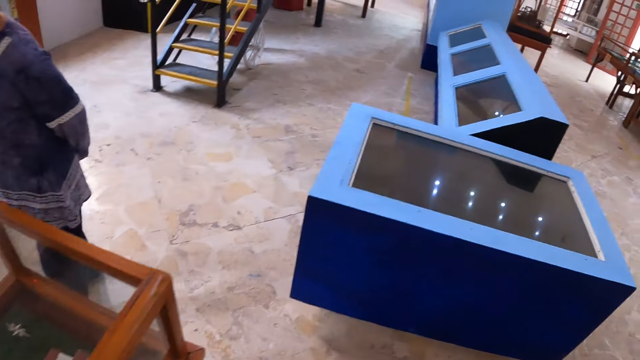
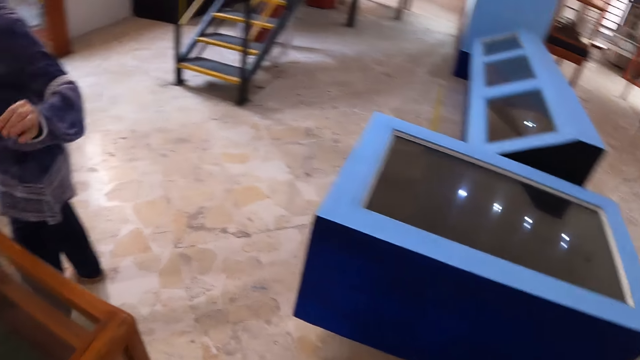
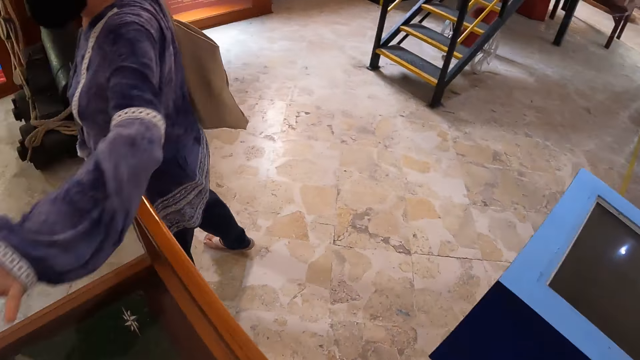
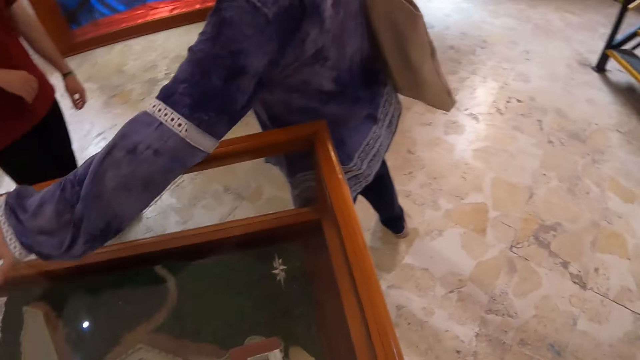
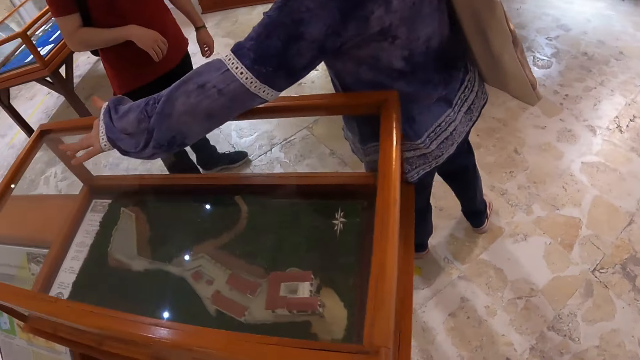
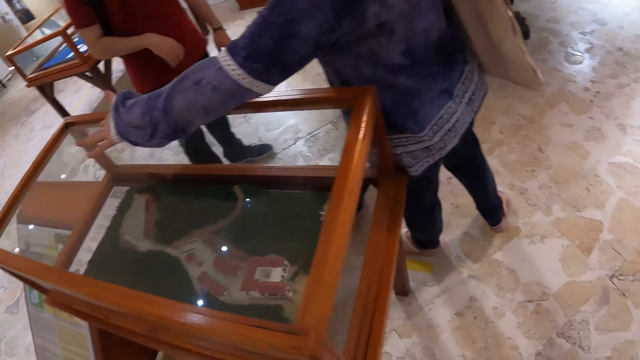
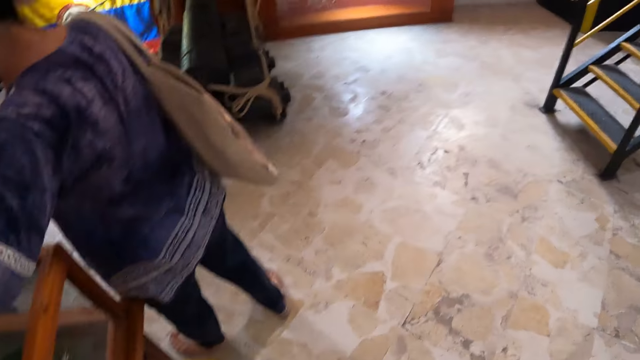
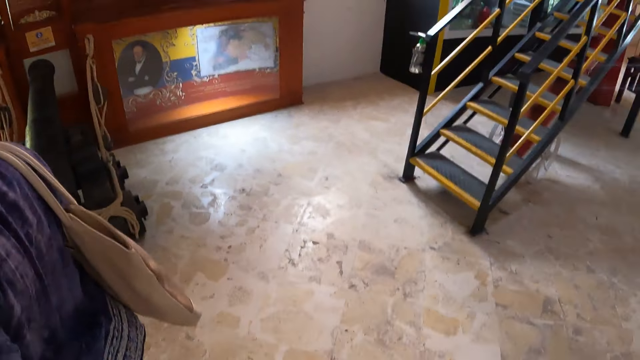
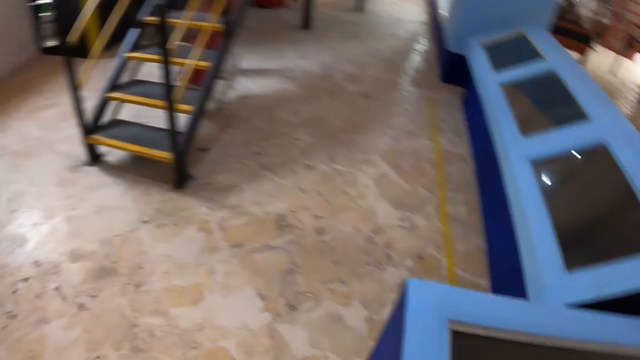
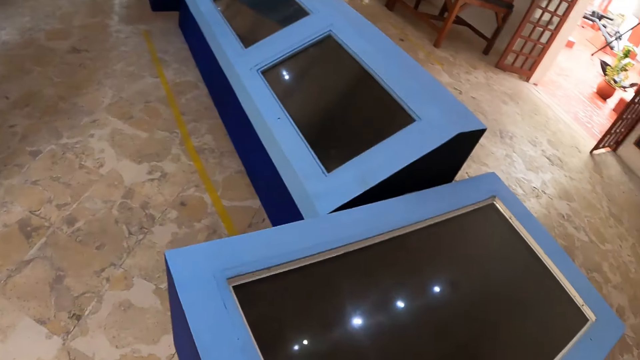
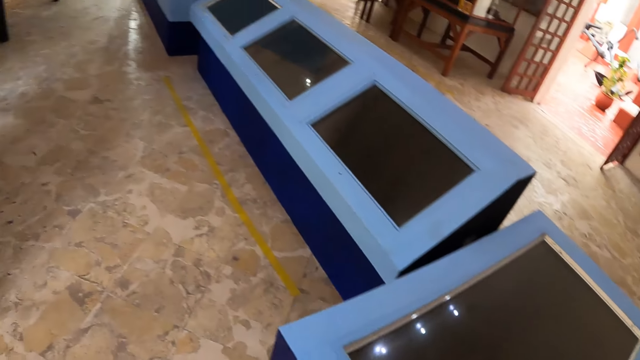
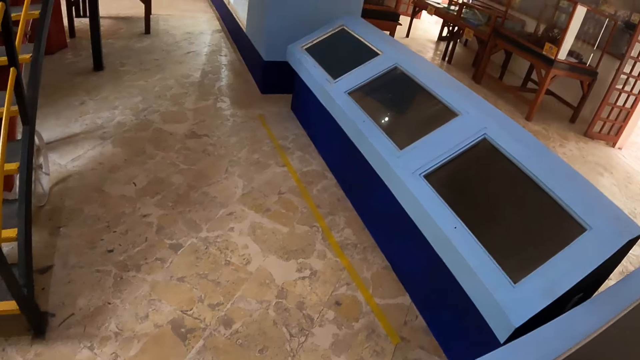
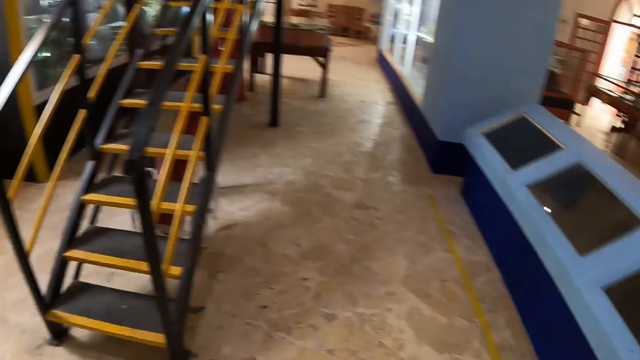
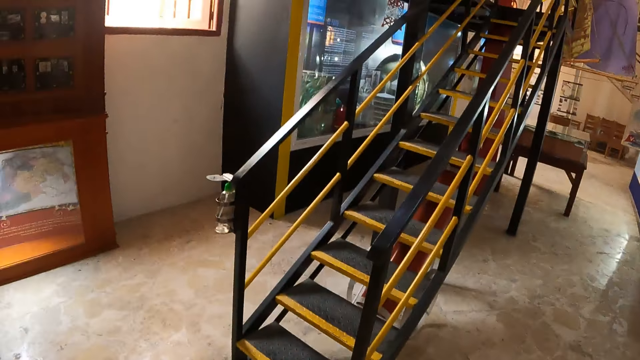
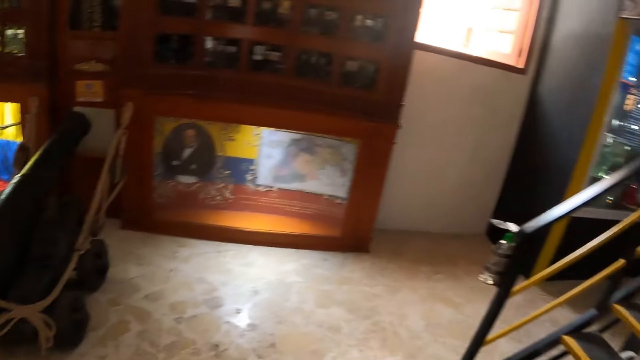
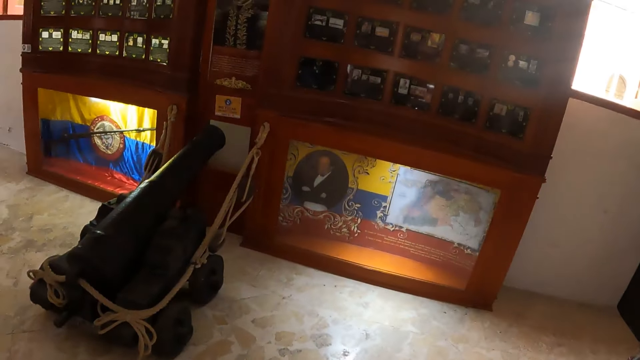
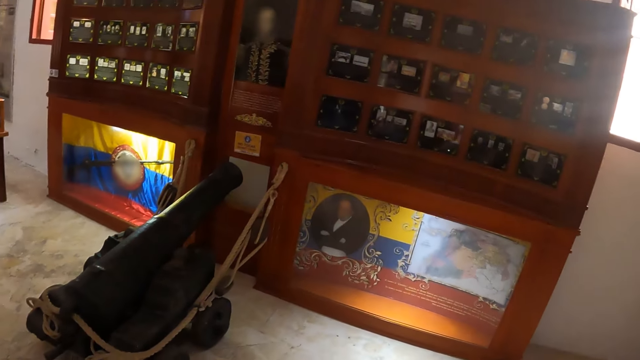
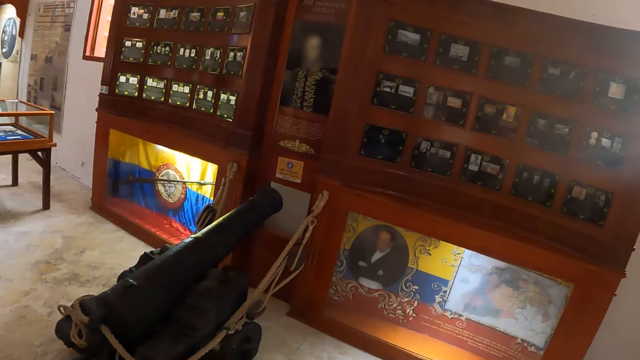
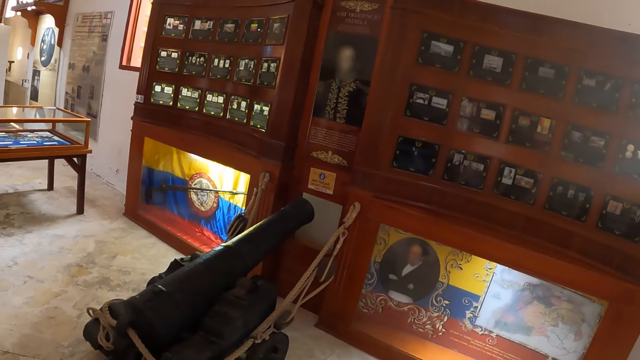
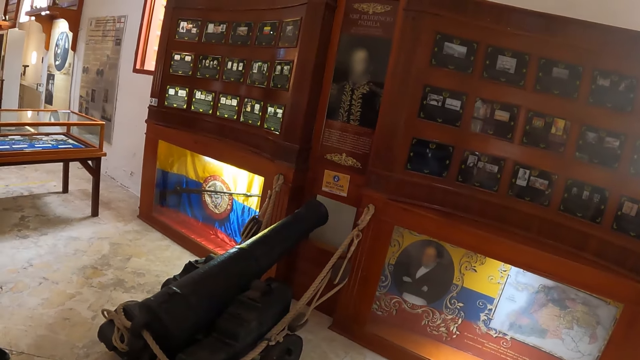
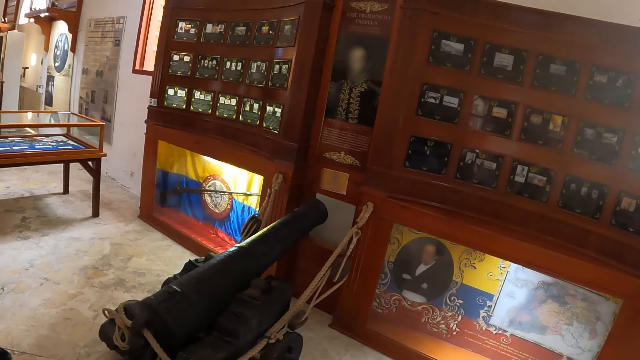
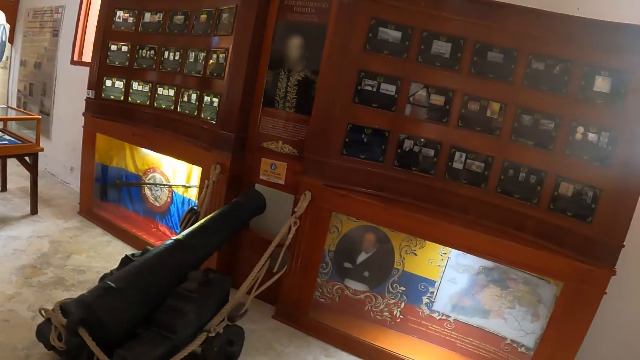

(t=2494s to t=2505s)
A lady gestures with her left hand. The camera wearer looks around.

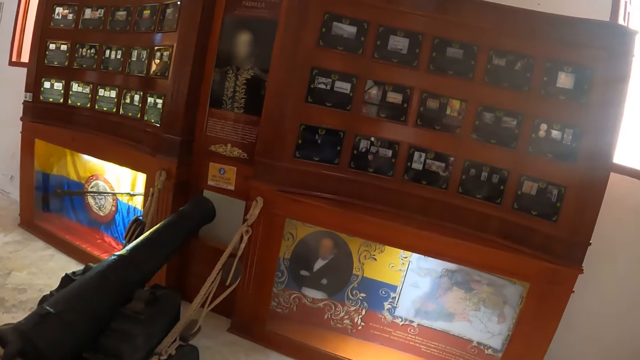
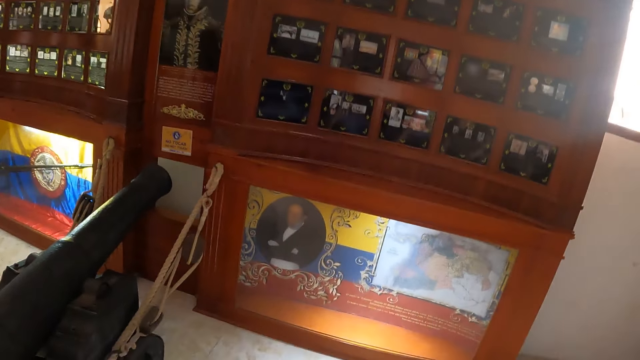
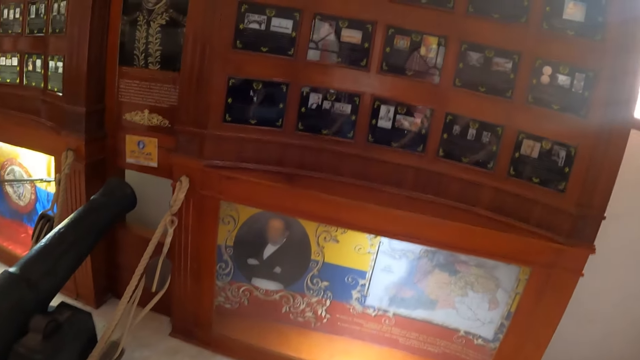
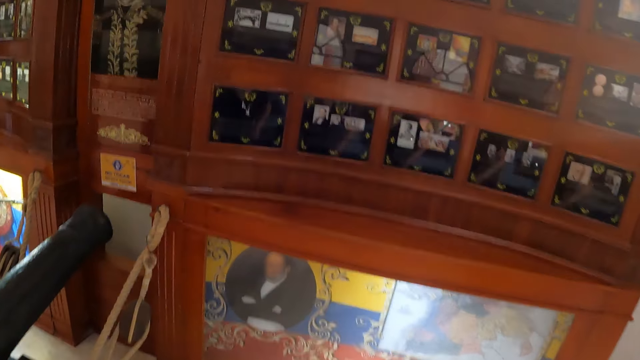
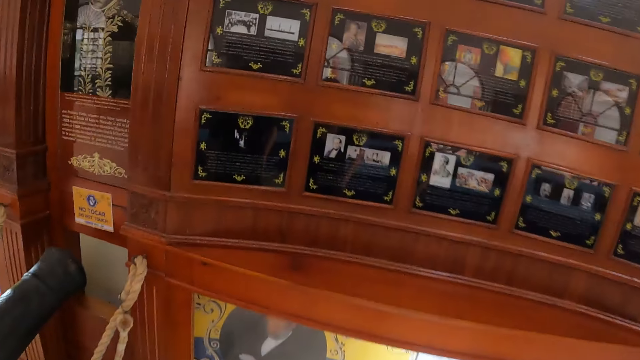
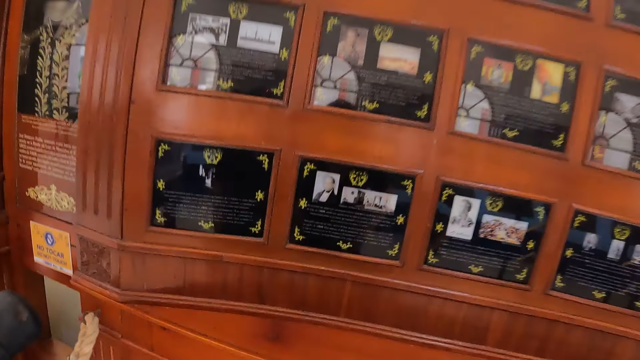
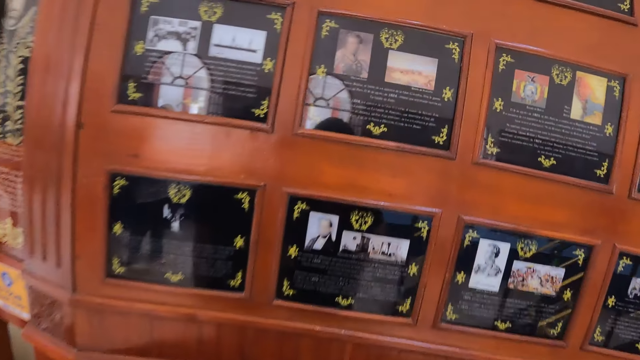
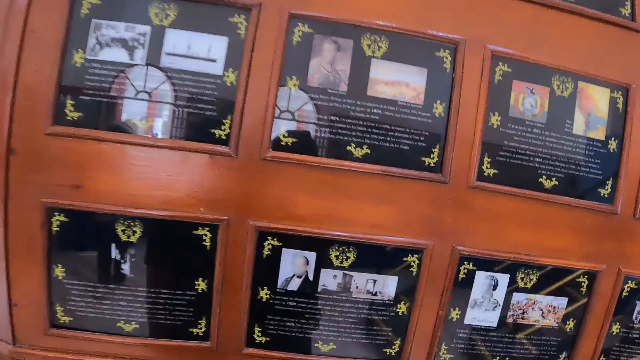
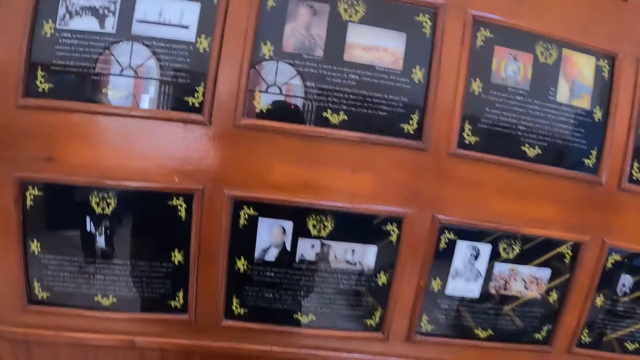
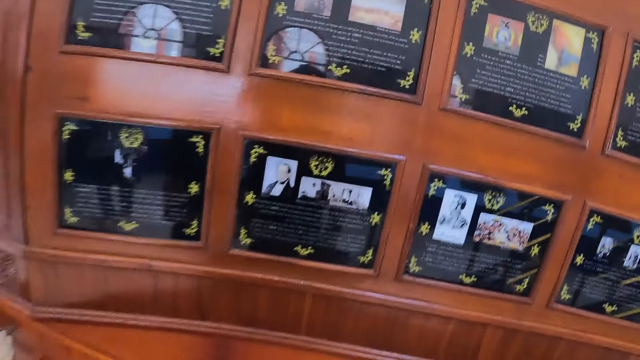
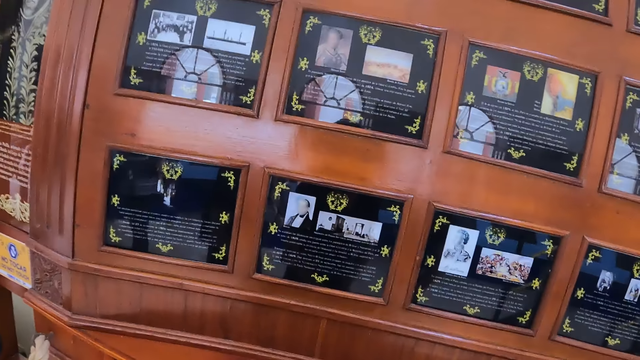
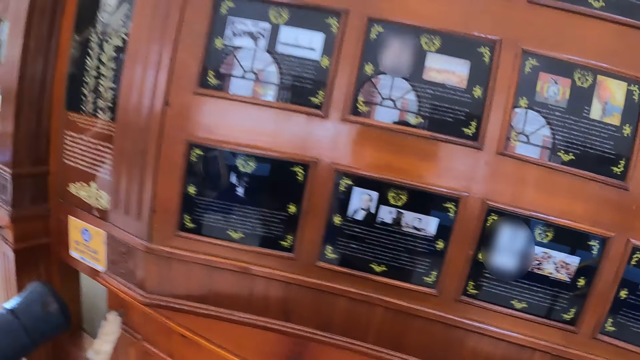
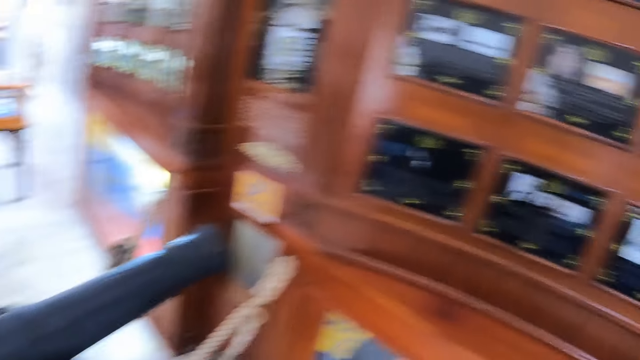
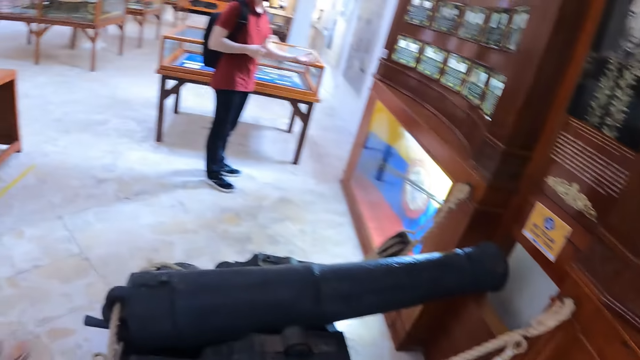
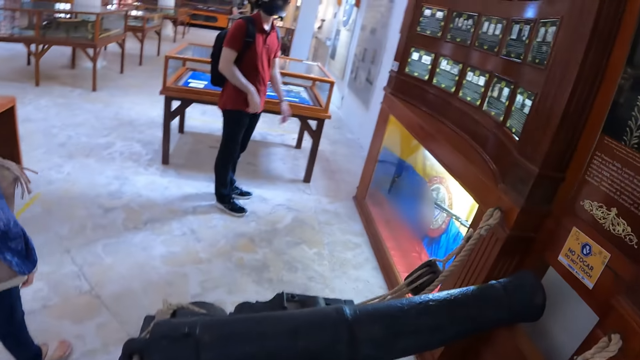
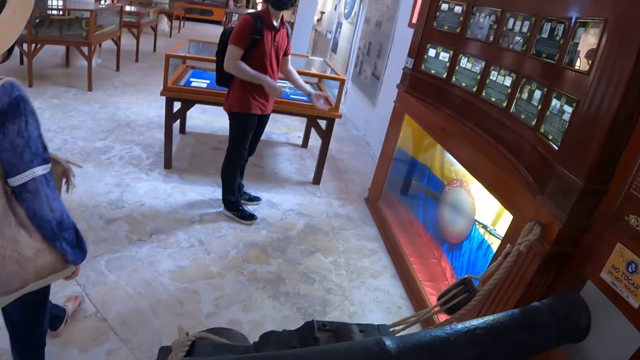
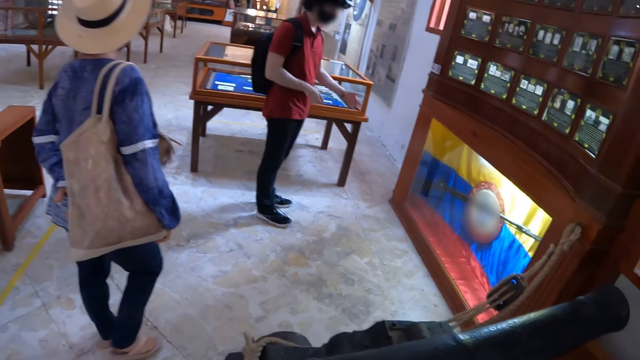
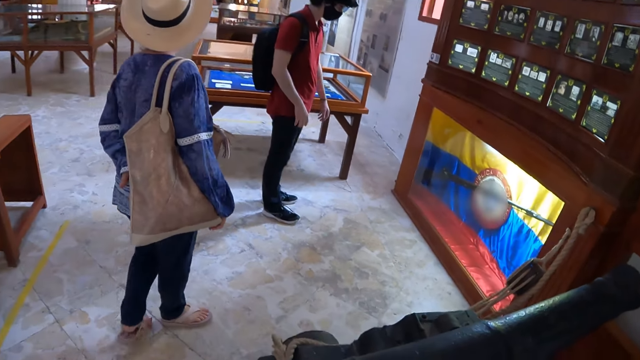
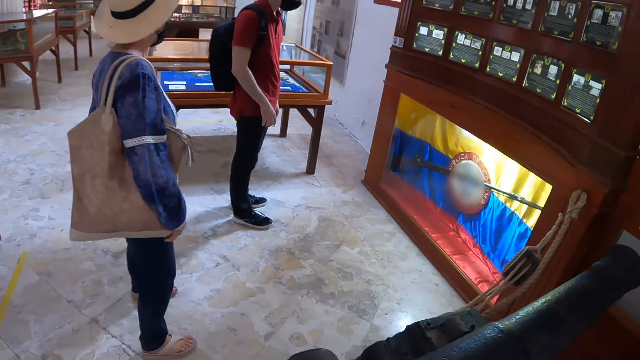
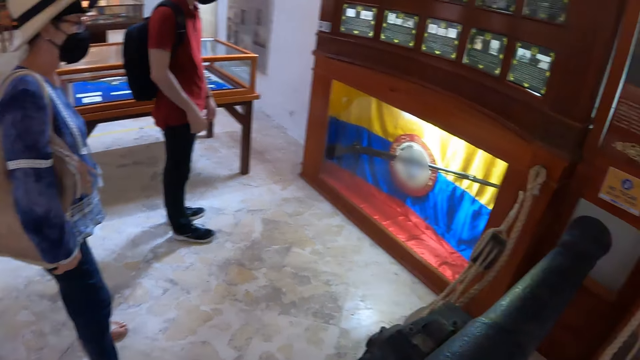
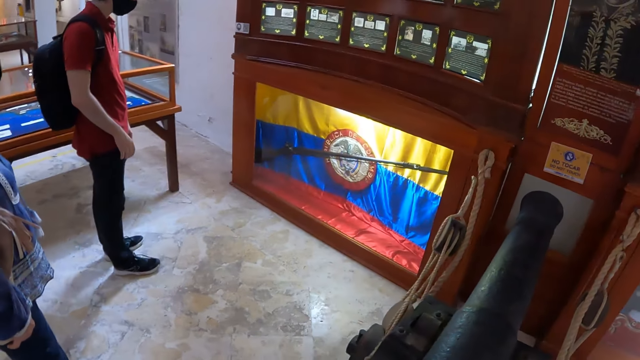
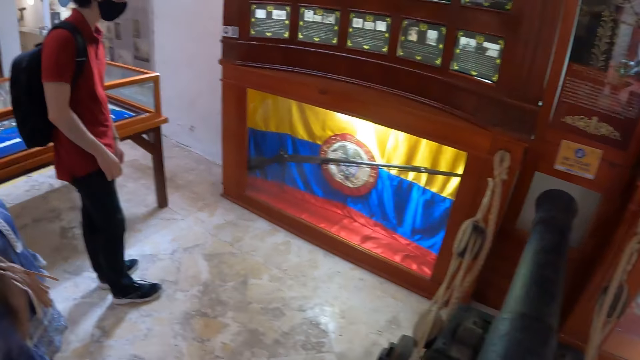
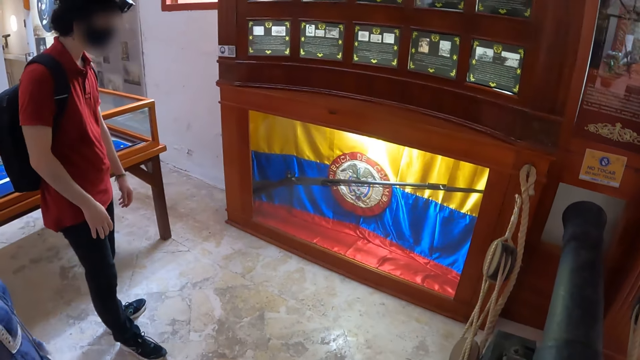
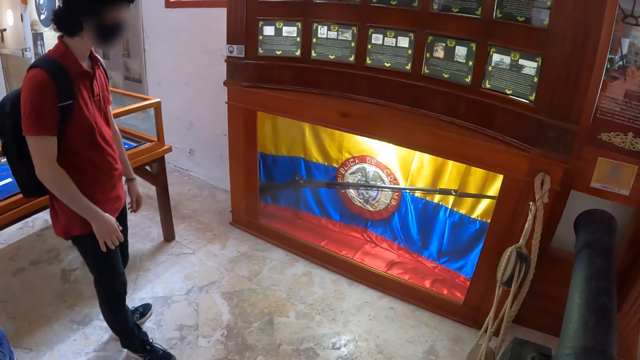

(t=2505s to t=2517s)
The camera wearer looks at the pictures on the cupboard. A man gestures with both hands. The lady walks towards the man.
